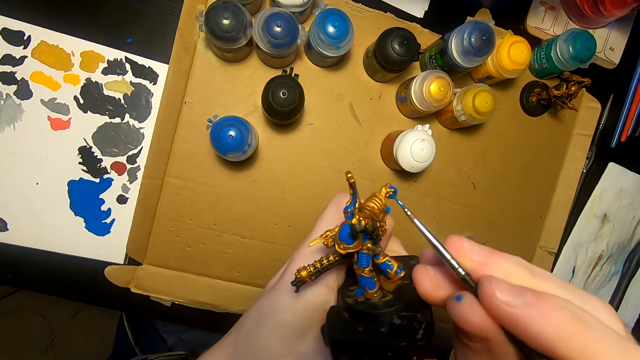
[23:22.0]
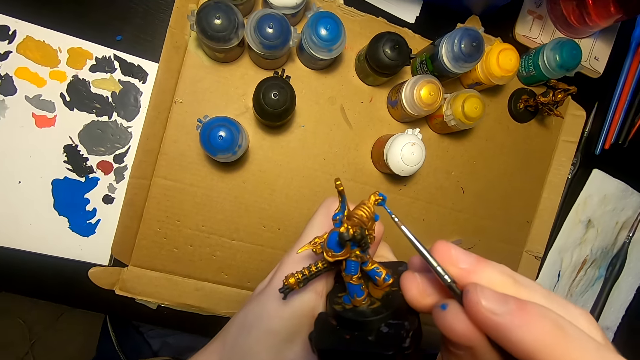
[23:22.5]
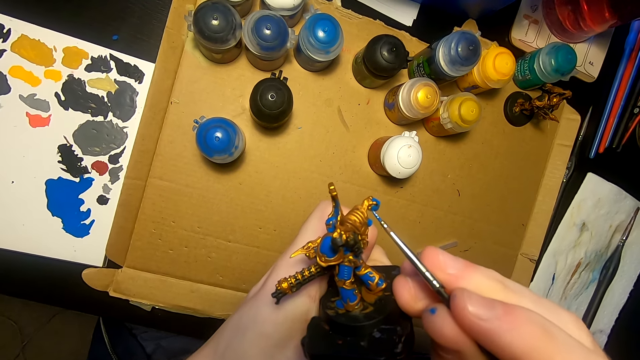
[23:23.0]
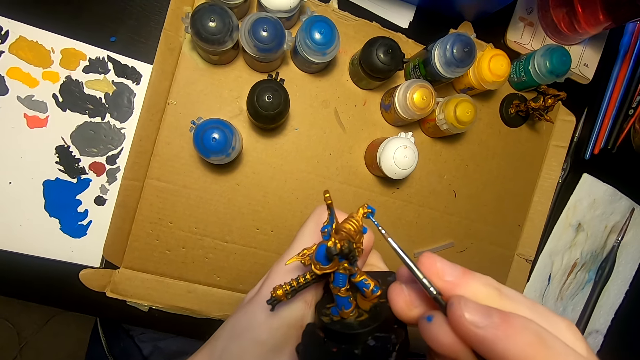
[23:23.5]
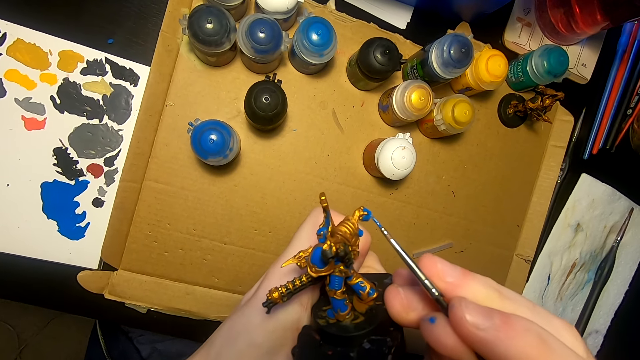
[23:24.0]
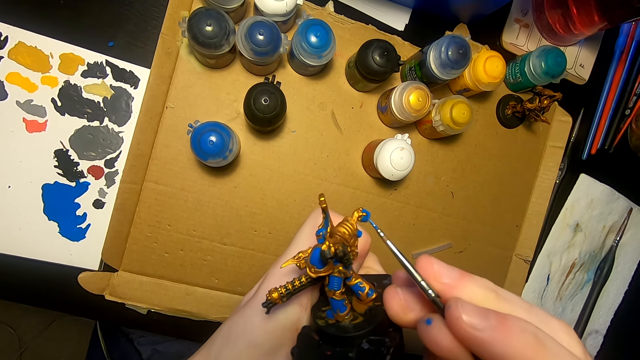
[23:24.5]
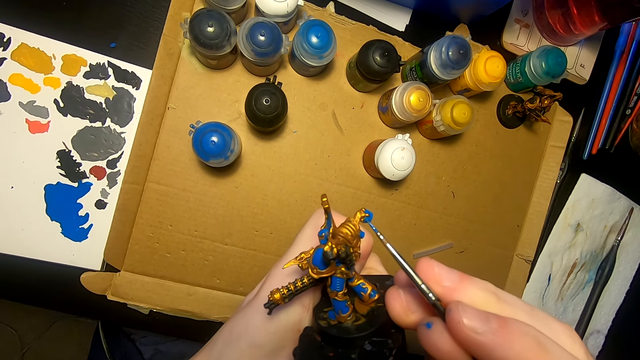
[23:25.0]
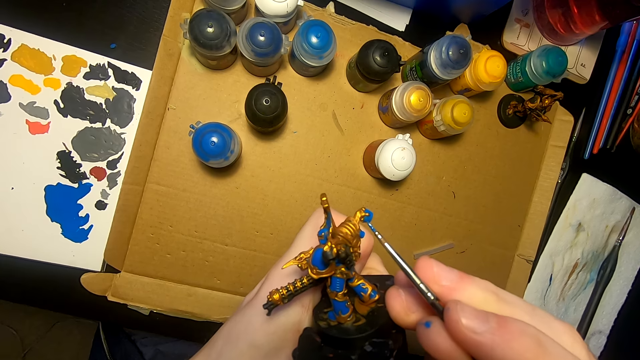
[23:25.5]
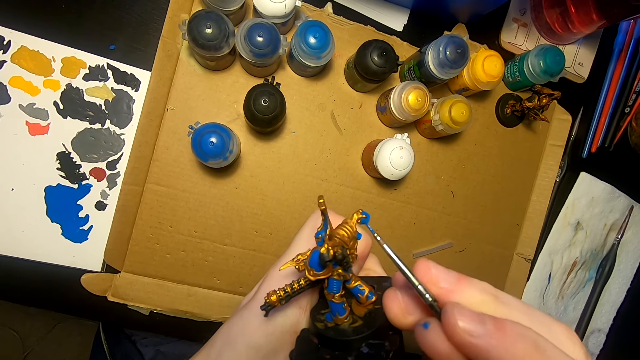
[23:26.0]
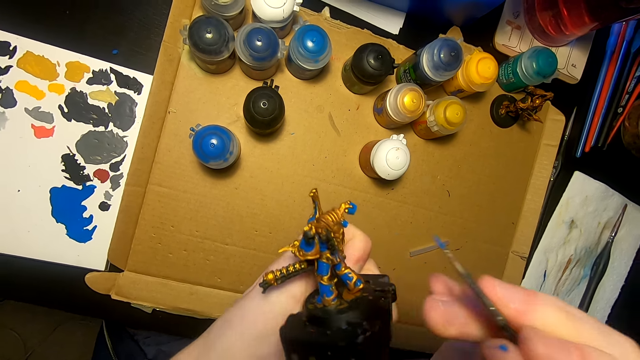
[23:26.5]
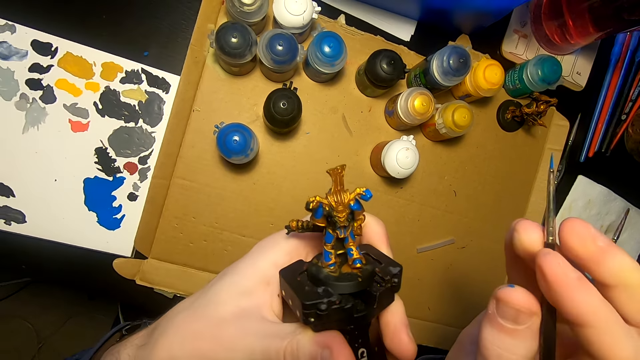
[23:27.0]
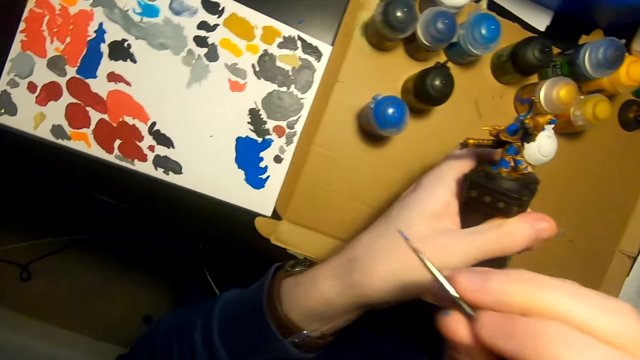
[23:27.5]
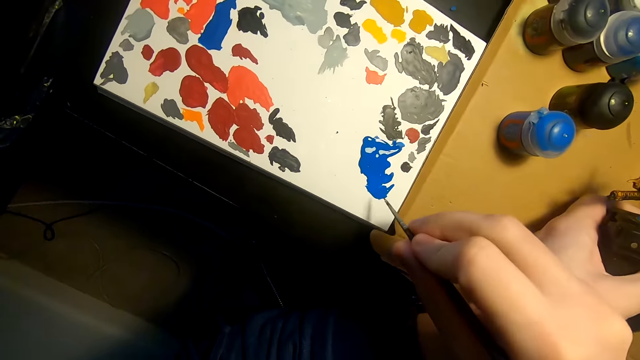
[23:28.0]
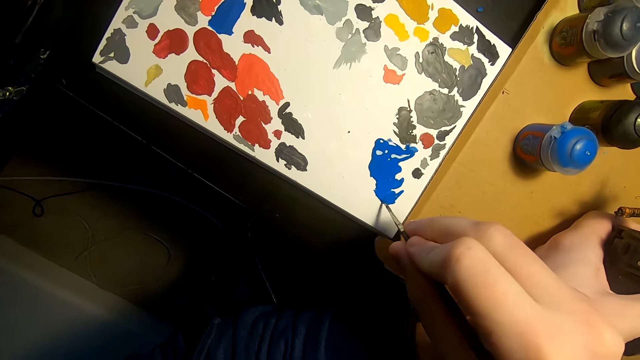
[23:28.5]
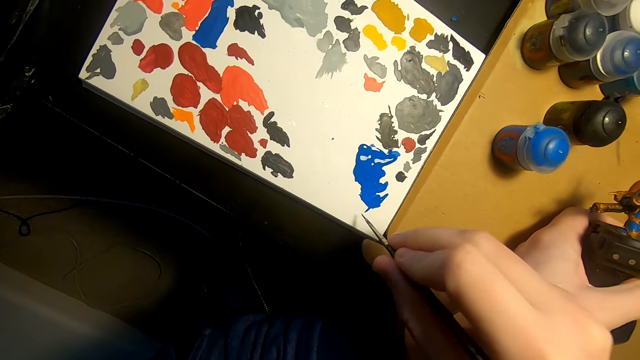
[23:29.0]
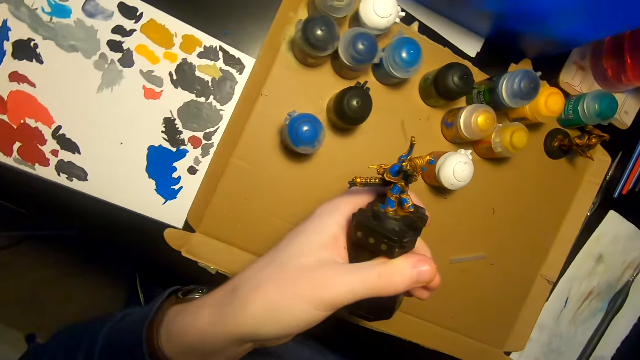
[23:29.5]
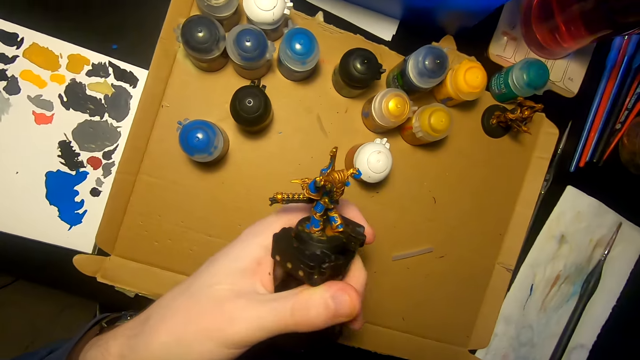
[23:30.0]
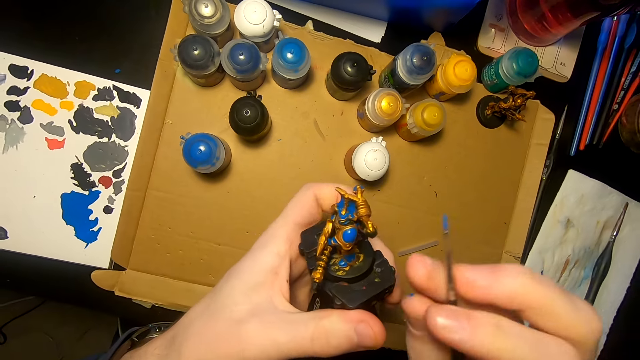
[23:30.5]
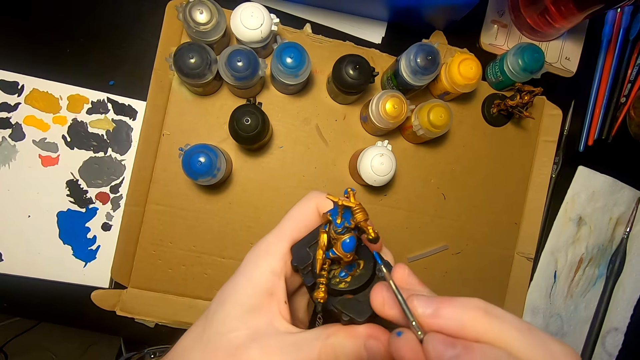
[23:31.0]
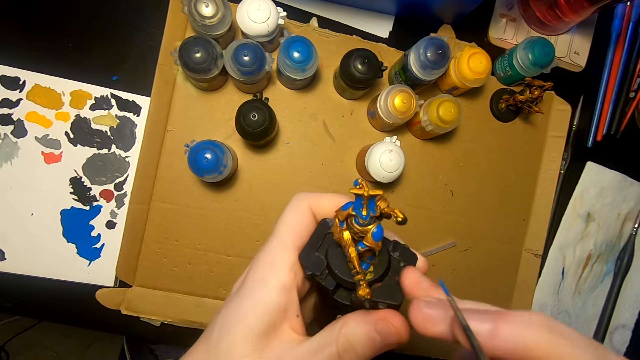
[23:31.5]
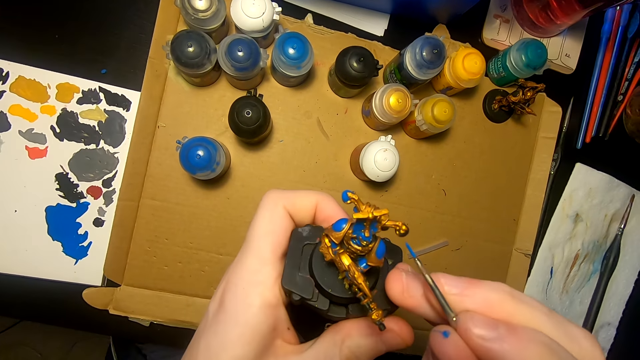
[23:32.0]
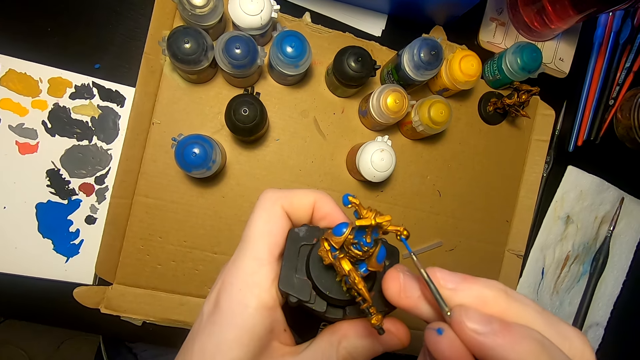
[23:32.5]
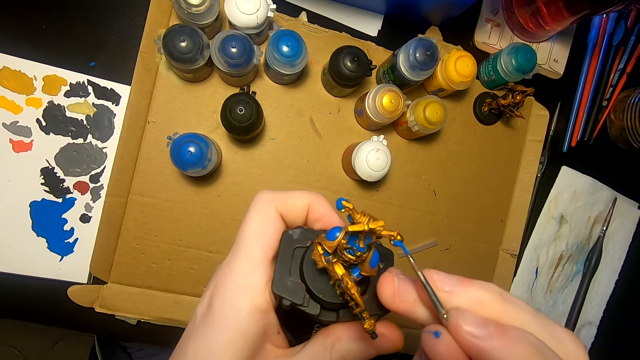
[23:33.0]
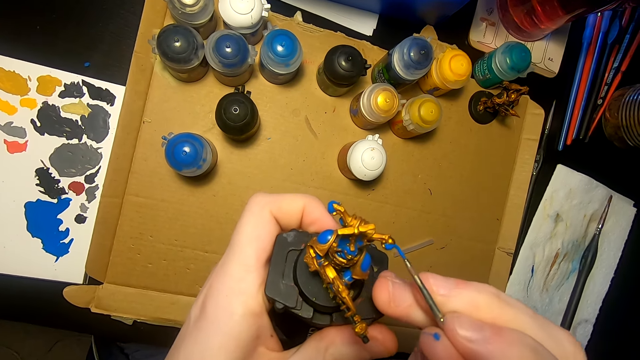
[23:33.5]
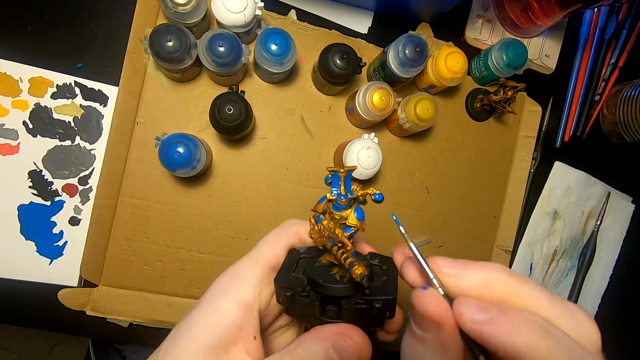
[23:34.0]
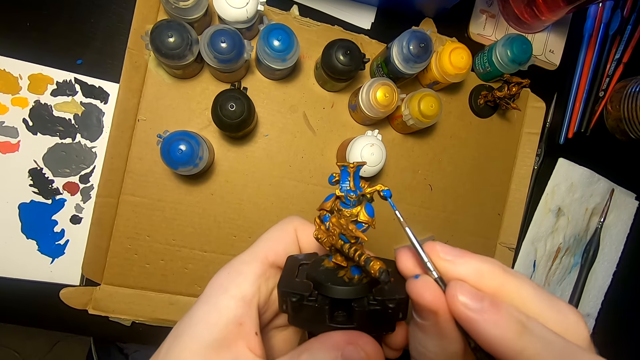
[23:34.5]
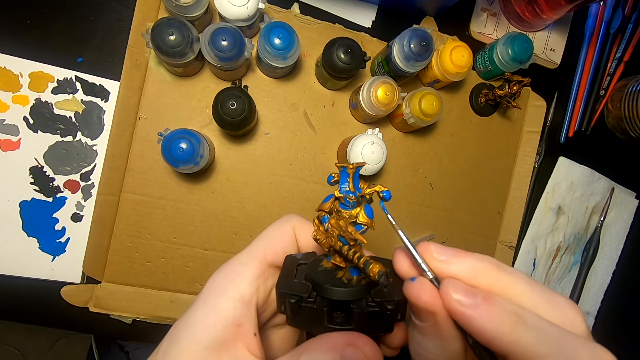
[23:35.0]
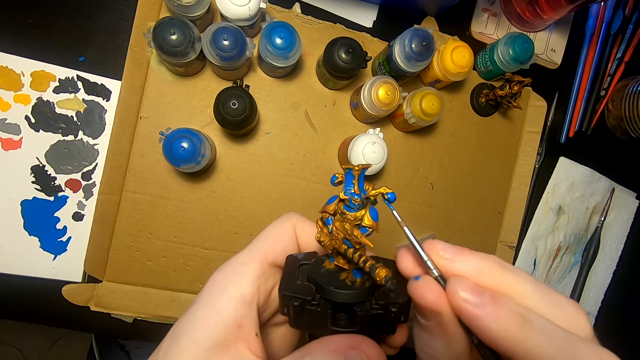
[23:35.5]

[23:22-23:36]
The camera wearer applies paint on an object. They dip the paint brush in the paint. They paint the model sculpture with the paint brush.

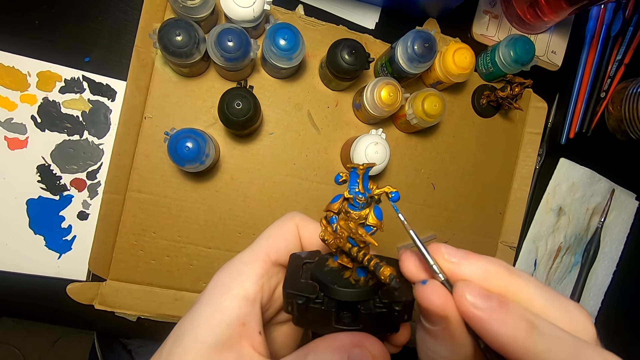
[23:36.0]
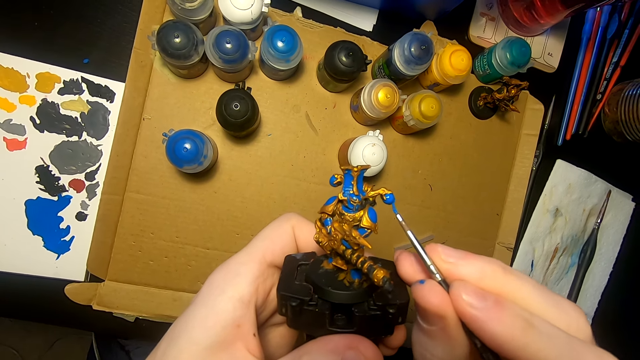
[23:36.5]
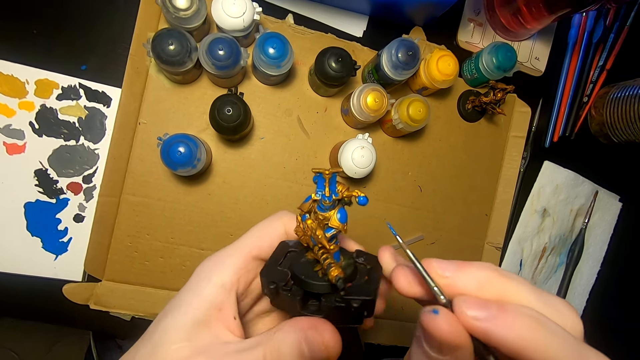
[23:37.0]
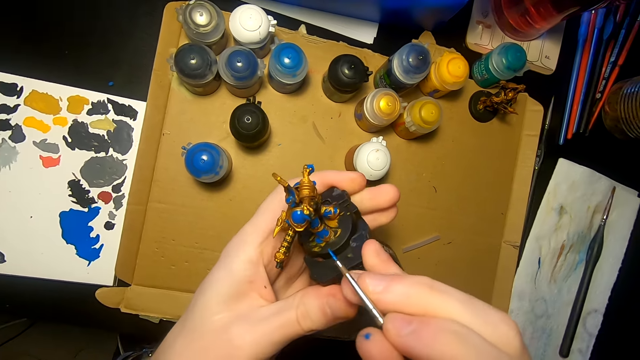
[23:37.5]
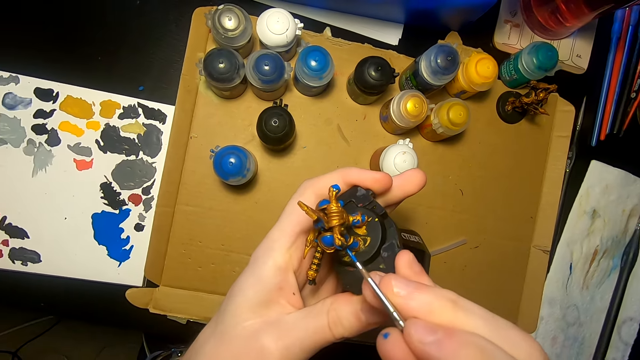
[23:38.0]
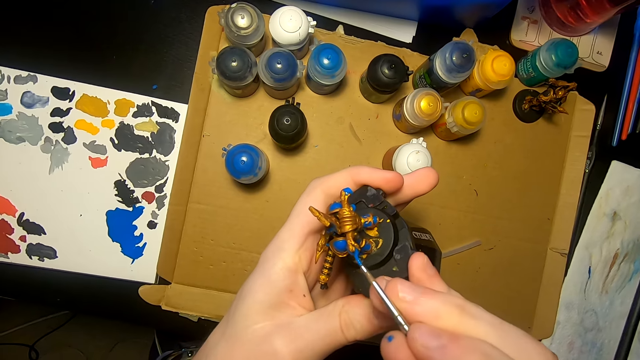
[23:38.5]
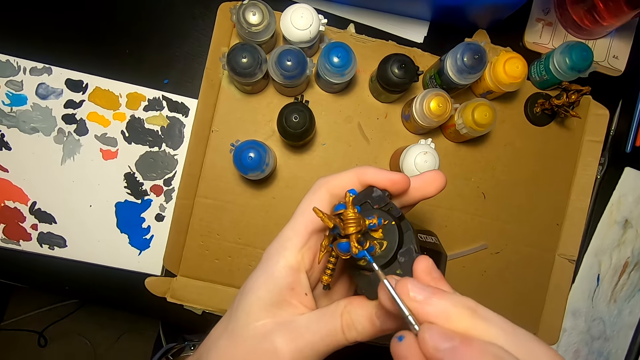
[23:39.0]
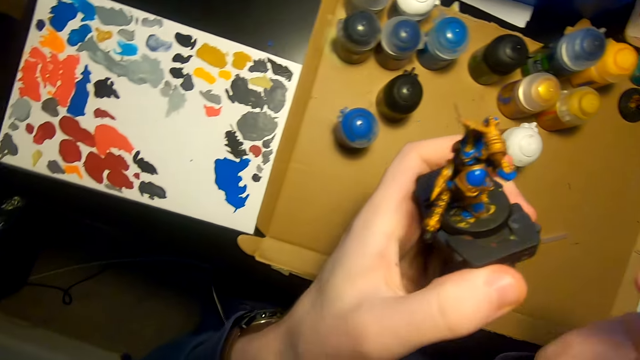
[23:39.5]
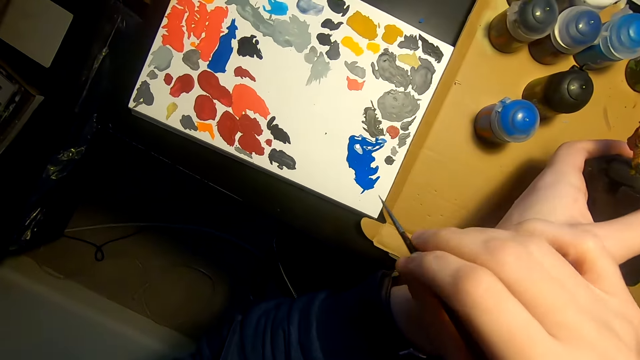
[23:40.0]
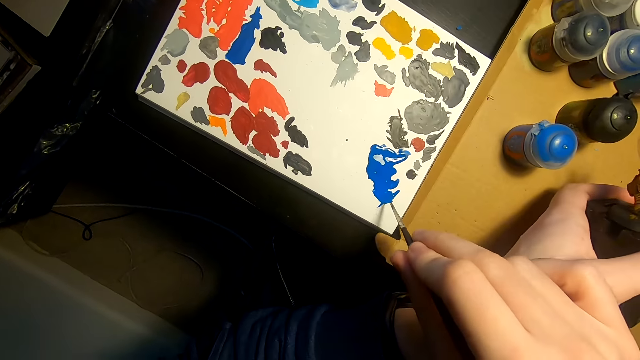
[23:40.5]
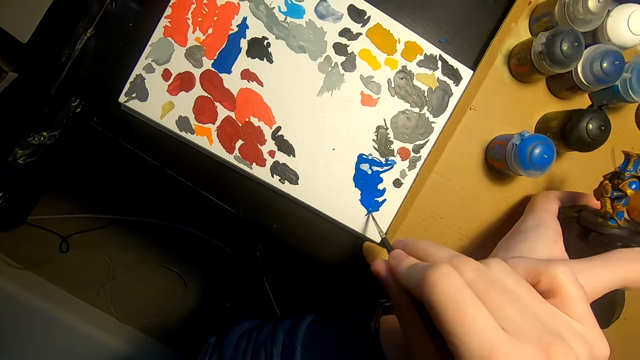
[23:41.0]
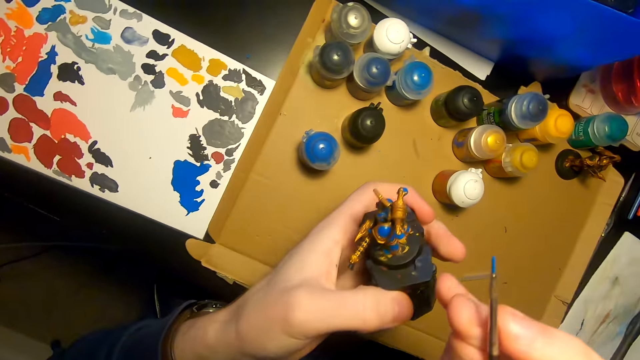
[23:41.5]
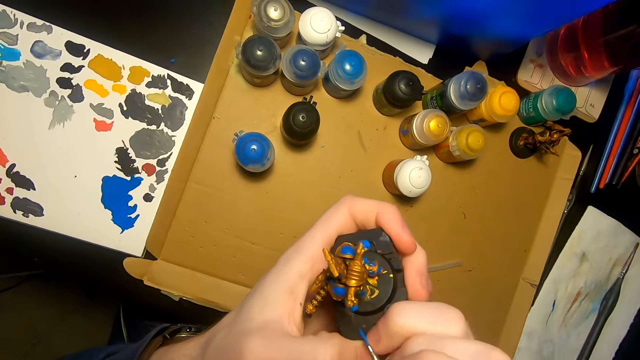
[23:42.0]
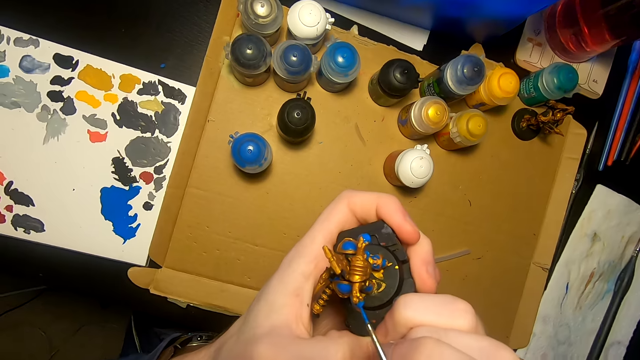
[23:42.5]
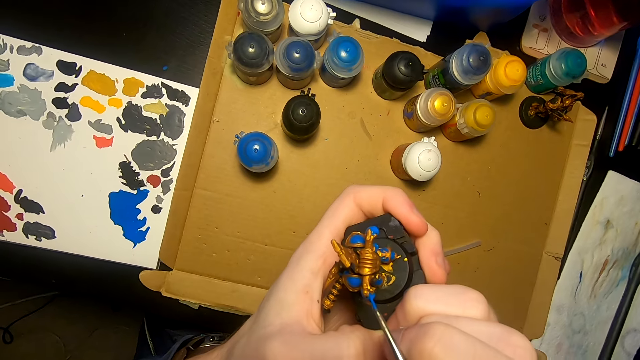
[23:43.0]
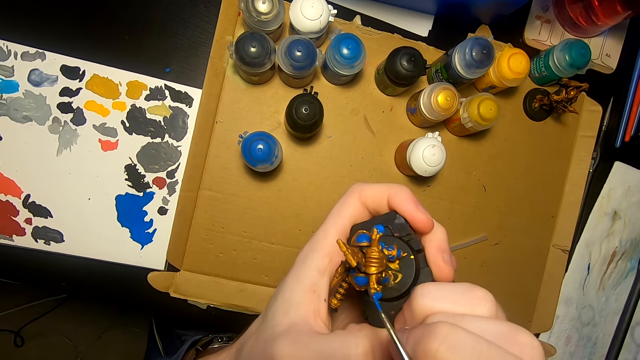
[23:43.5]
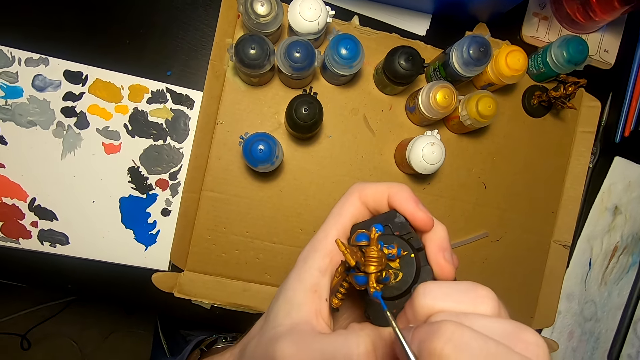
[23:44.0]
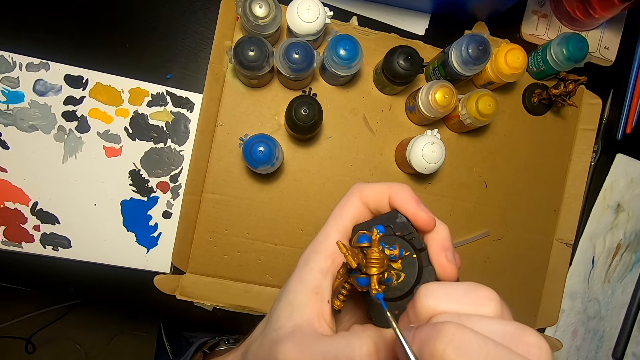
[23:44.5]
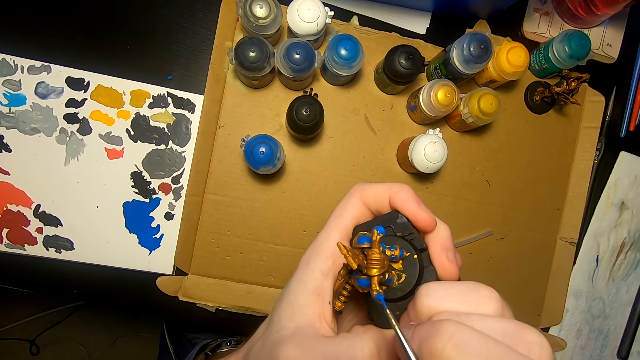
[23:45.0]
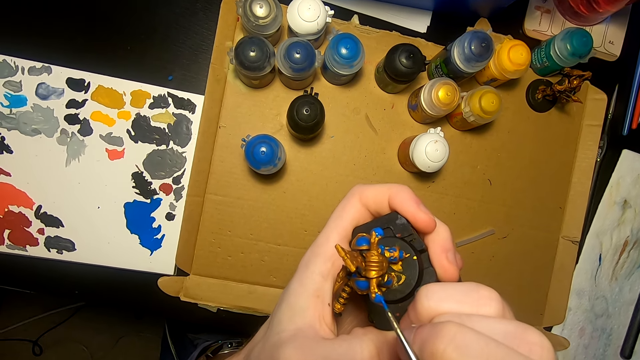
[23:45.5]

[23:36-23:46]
The camera wearer turns an object. They apply paint on the object. They dip the paint brush in the paint. They paint the model sculpture with the paint brush.
